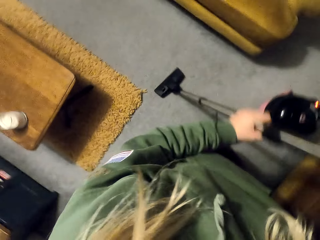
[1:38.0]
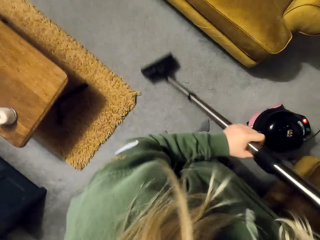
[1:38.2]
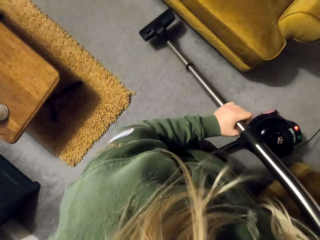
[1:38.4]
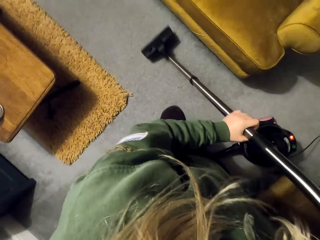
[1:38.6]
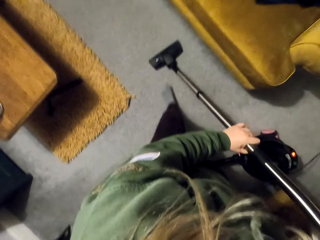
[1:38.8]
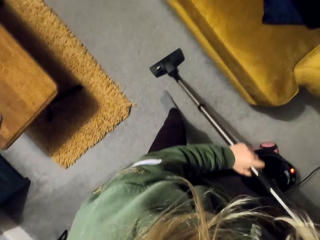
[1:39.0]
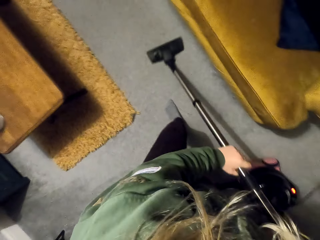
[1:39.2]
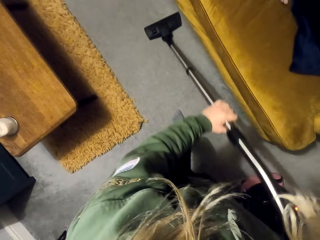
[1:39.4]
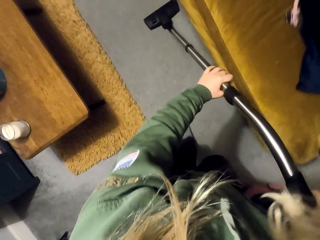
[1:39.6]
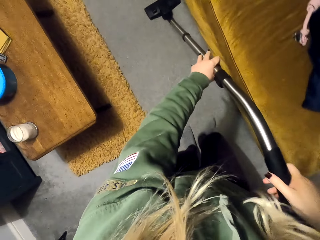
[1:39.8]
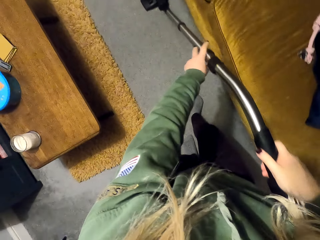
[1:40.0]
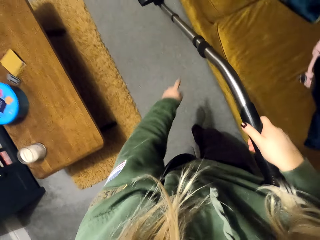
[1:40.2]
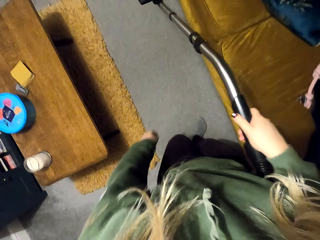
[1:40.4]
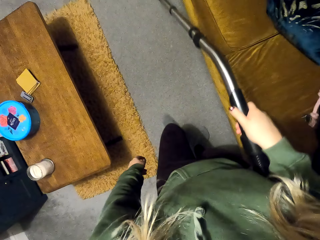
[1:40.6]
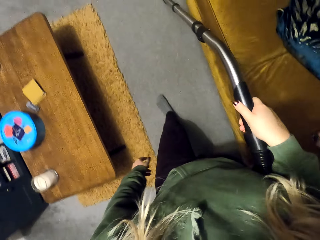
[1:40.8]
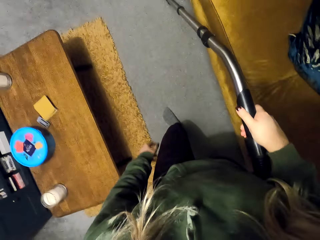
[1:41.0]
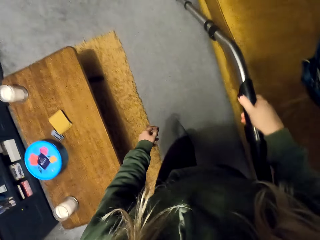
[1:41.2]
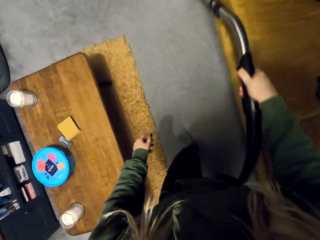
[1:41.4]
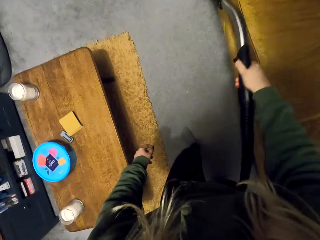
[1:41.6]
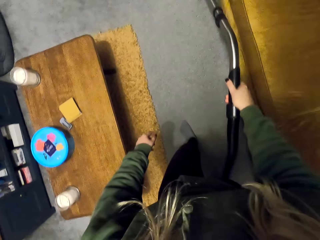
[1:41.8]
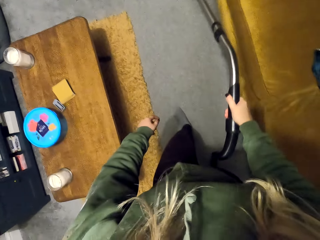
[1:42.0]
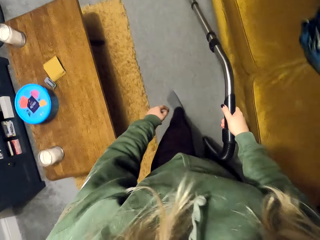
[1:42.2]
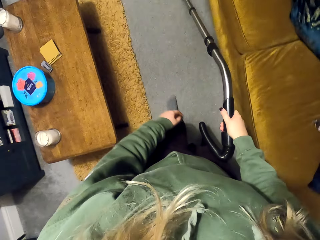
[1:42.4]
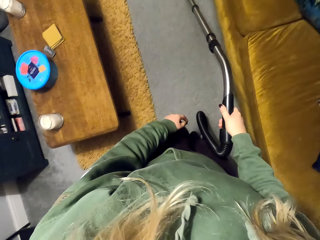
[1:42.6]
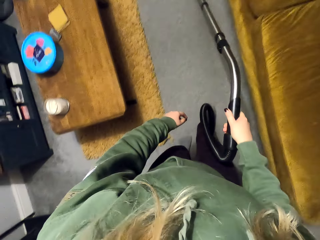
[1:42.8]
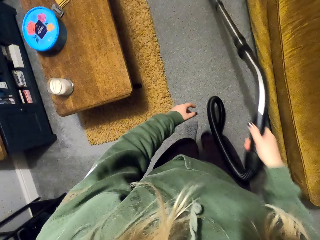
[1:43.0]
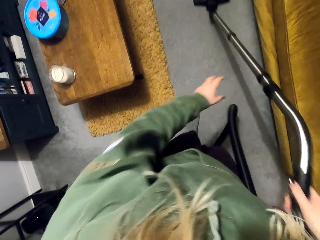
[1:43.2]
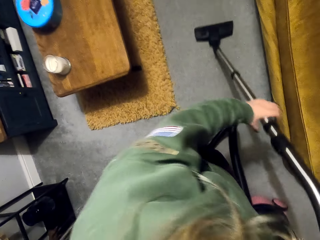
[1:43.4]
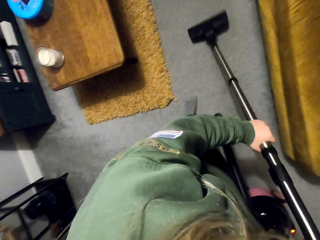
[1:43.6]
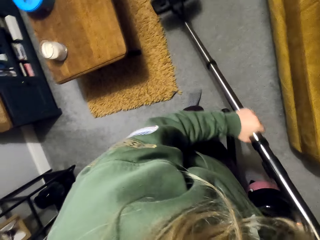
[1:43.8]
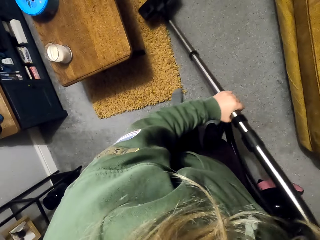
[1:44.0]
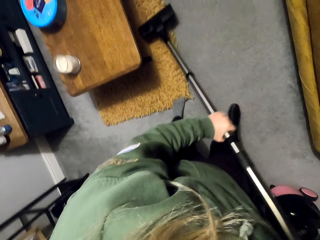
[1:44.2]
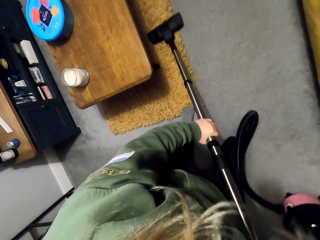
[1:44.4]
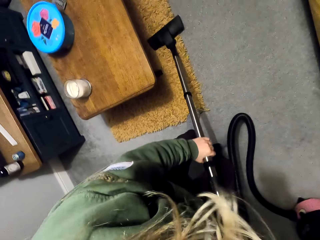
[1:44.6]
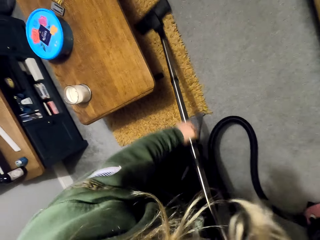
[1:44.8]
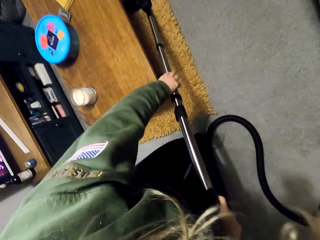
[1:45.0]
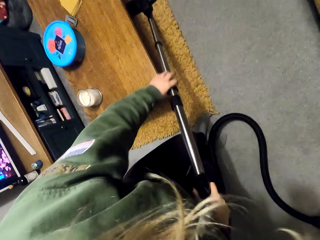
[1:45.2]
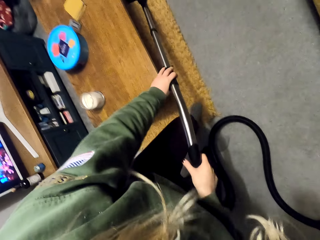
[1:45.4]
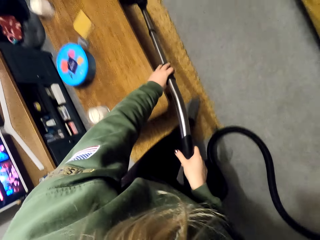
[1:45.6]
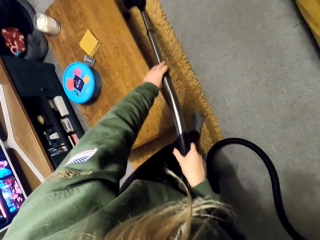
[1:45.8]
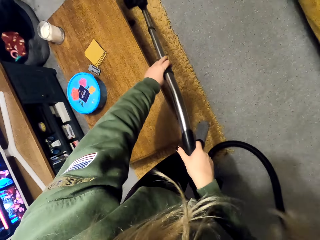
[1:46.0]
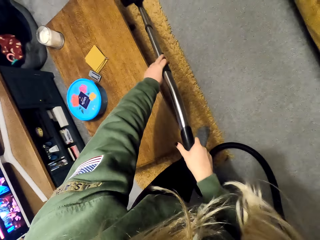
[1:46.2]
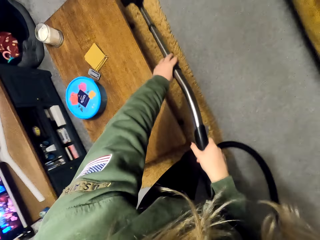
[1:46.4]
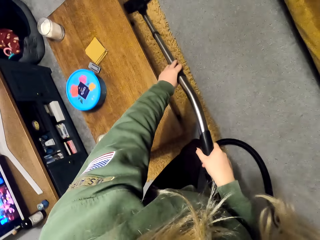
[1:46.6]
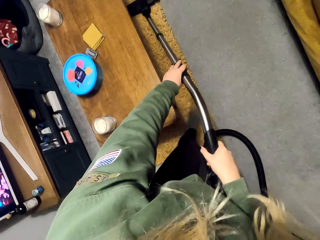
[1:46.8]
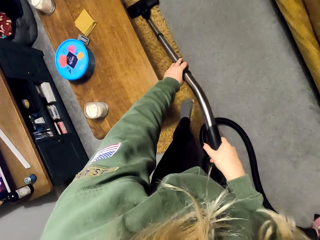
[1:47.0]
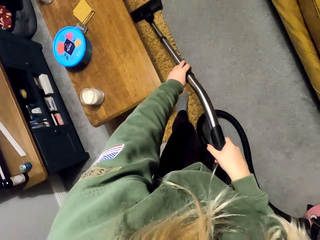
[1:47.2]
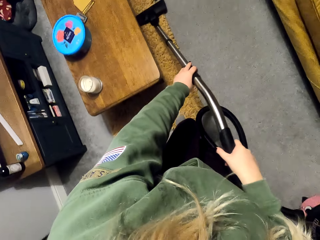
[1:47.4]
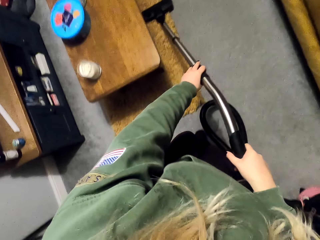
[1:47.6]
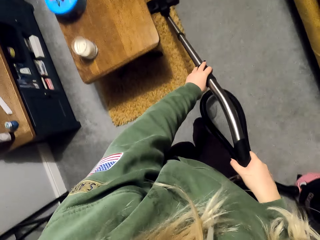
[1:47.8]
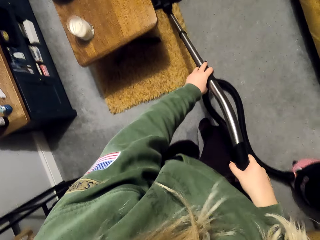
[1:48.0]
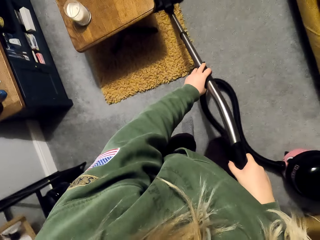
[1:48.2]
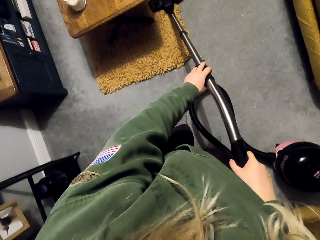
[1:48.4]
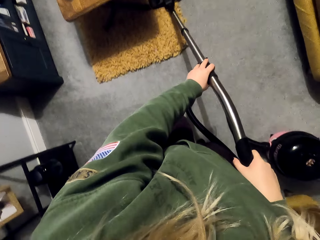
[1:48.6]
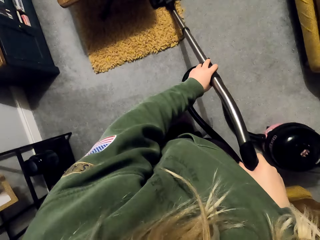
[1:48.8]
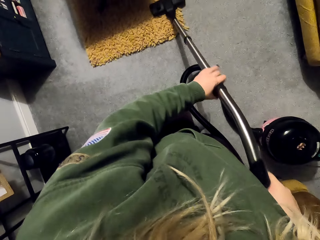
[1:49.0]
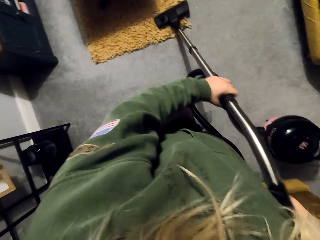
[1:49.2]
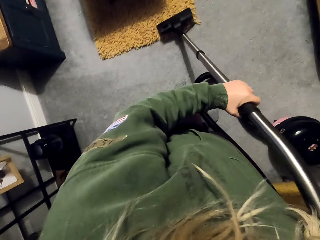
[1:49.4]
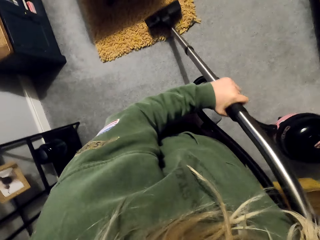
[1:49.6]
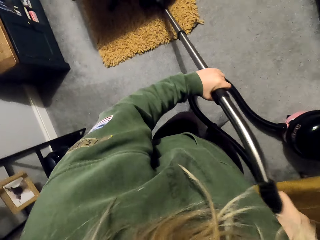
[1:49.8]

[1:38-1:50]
The camera wearer cleans the house with the vacuum cleaner.

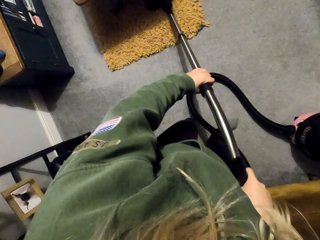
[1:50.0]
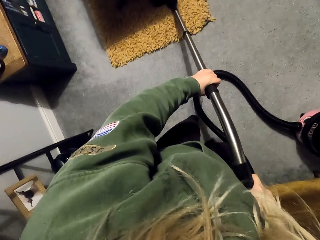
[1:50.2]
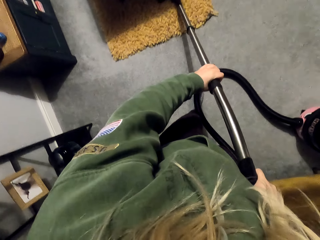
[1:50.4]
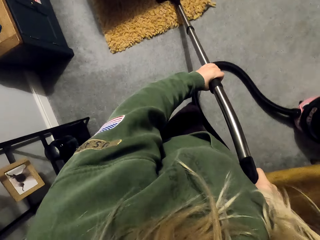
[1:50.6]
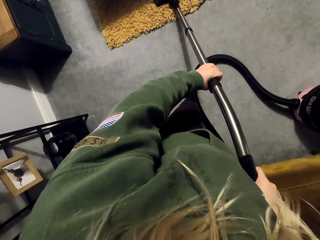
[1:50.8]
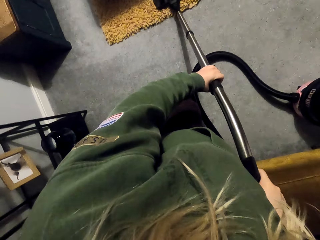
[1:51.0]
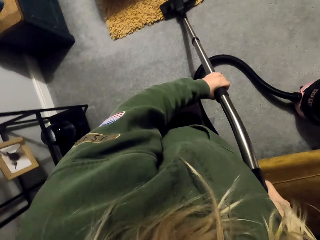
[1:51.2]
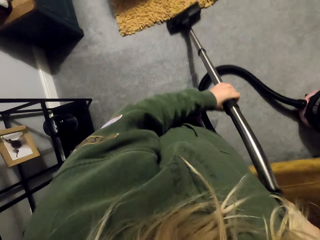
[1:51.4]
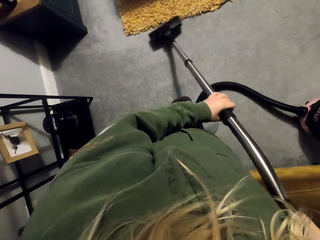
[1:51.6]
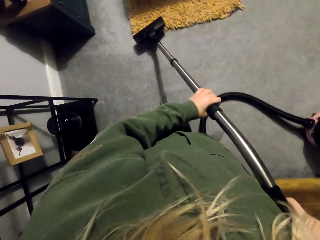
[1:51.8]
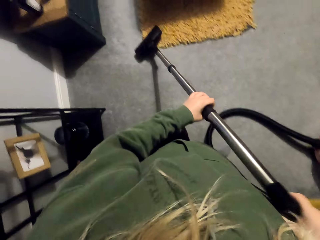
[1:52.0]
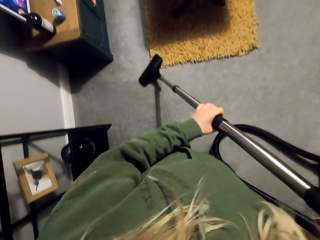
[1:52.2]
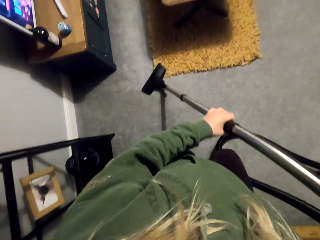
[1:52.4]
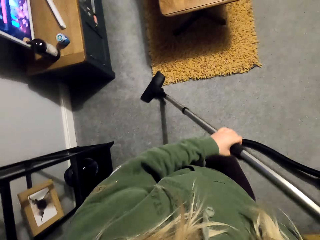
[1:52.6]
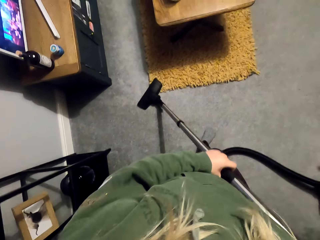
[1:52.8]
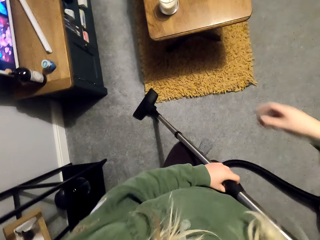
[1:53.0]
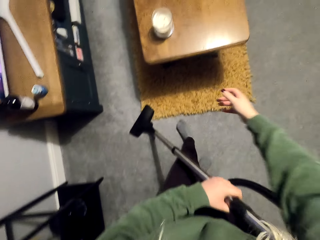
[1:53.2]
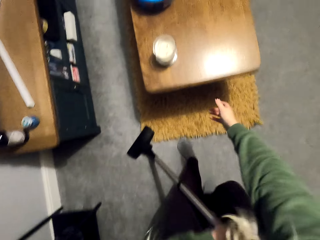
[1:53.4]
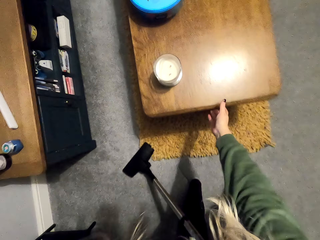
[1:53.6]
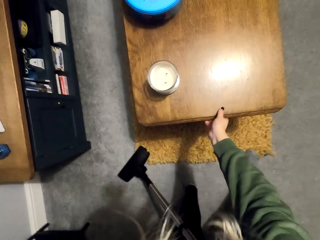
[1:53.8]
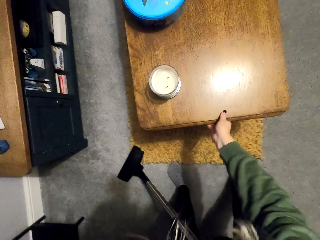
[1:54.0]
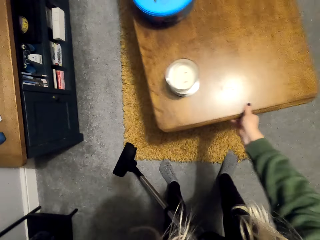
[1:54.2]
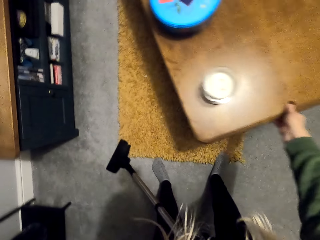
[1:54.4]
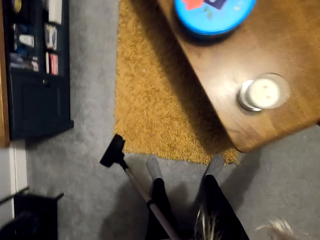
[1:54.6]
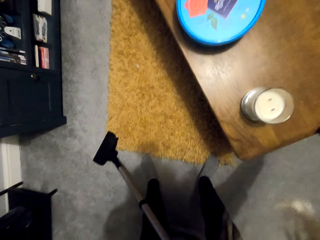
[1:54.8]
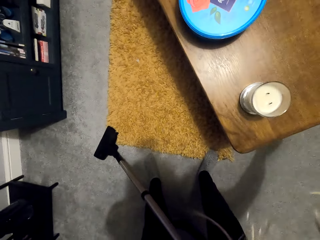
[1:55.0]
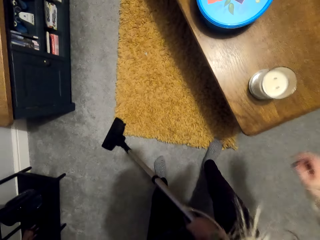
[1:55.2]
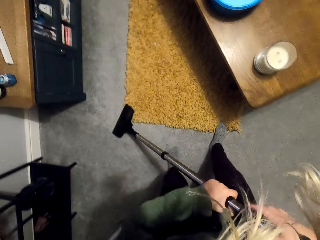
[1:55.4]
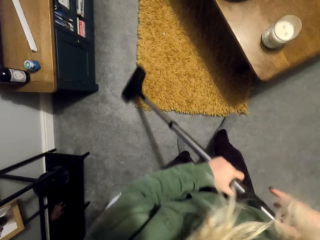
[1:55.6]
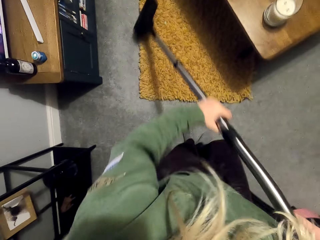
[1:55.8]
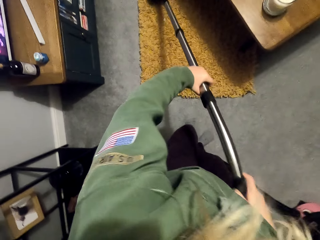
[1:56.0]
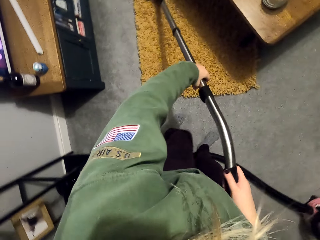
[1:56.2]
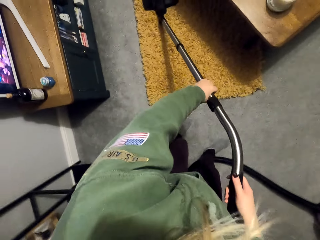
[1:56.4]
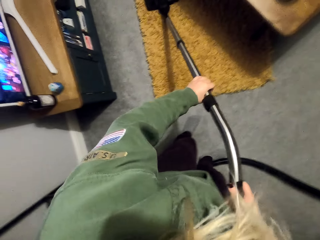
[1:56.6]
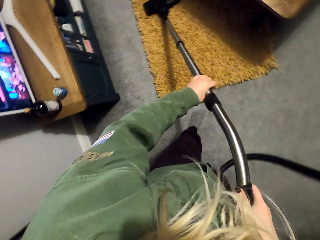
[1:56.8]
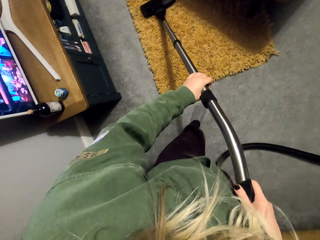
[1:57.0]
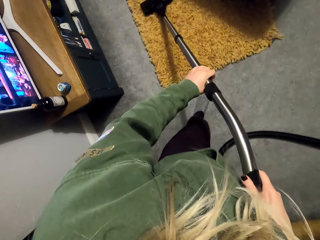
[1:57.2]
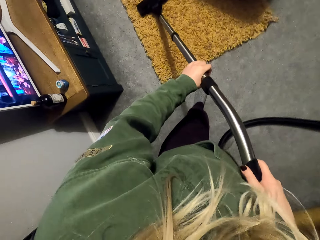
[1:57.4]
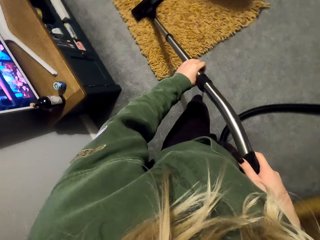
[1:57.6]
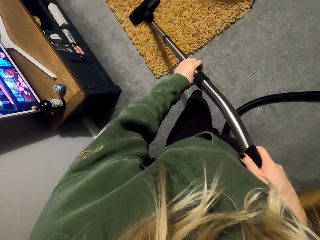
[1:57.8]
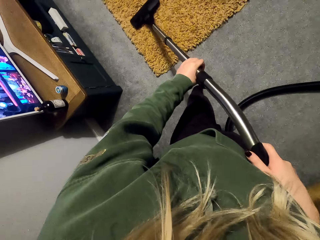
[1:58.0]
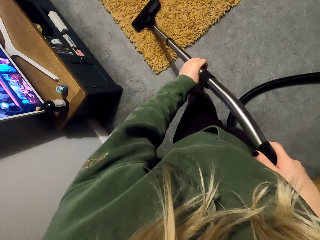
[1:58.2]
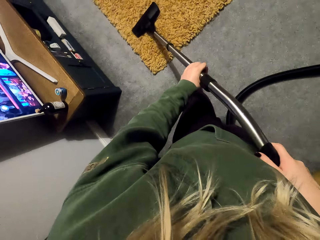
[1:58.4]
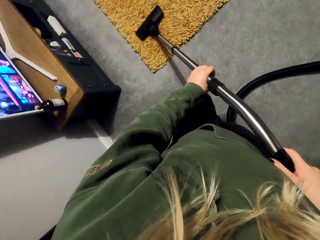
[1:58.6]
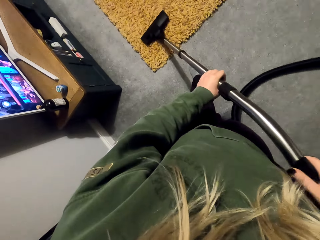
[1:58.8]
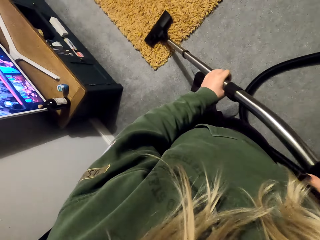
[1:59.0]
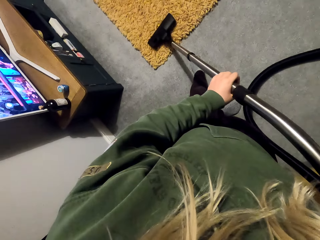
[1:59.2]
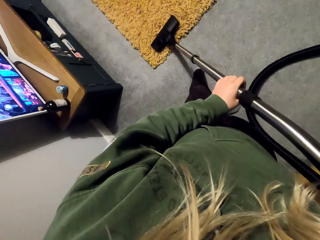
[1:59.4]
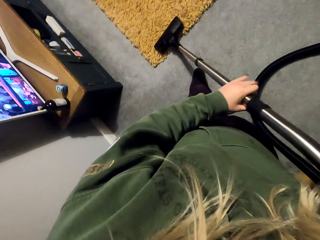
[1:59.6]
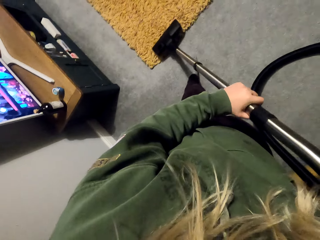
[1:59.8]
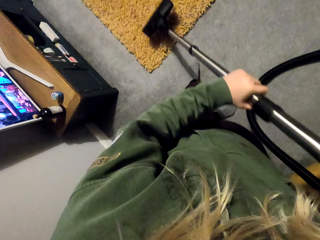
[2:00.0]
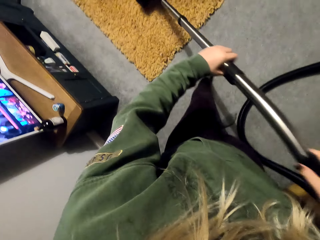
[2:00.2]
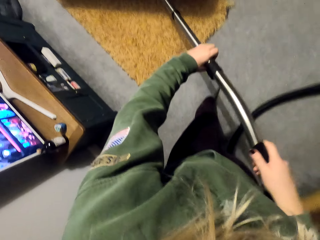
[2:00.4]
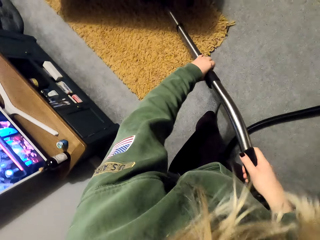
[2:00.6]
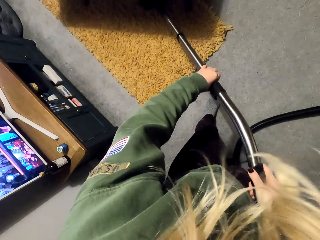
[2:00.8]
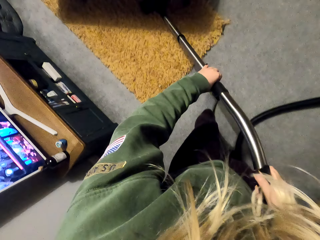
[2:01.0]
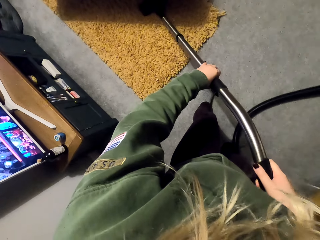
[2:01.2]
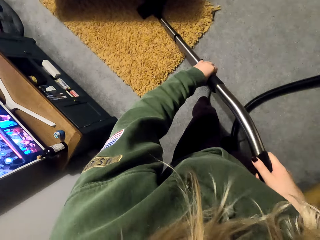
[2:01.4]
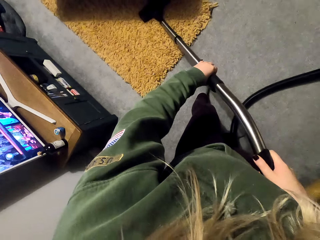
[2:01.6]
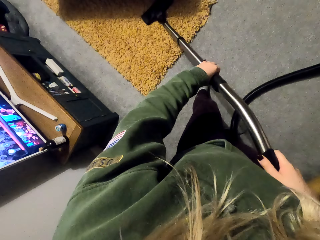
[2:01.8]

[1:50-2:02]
The camera wearer moves the table. They clean the carpet with the vacuum cleaner.
